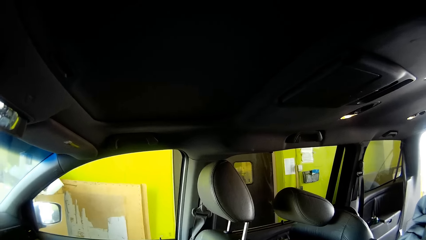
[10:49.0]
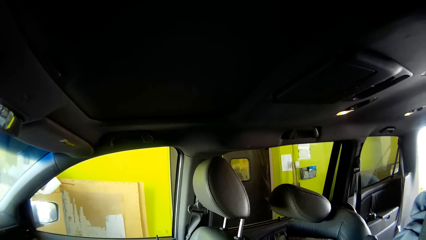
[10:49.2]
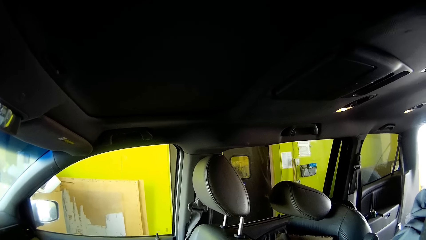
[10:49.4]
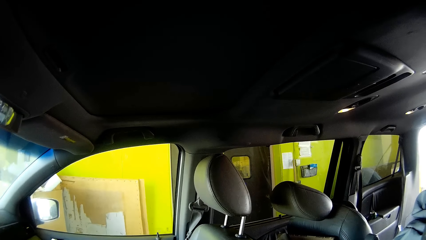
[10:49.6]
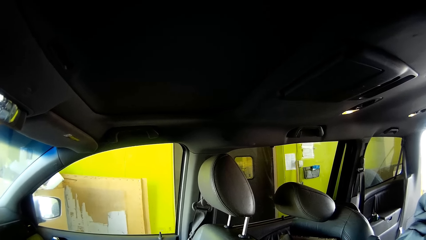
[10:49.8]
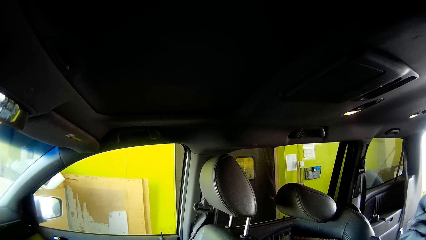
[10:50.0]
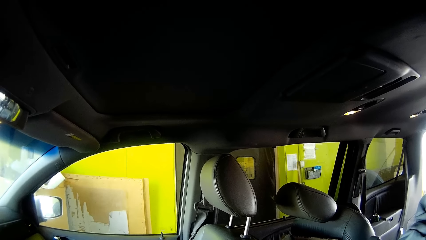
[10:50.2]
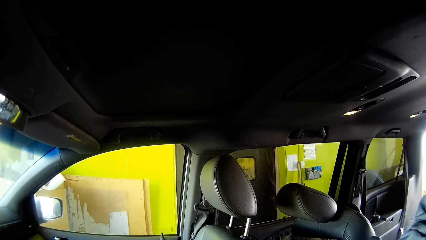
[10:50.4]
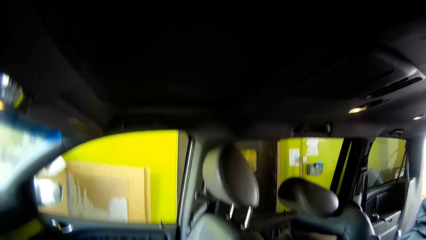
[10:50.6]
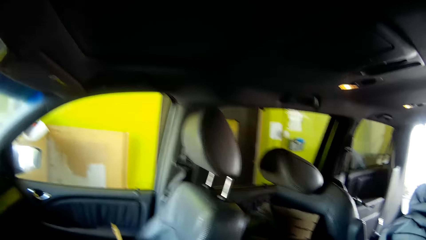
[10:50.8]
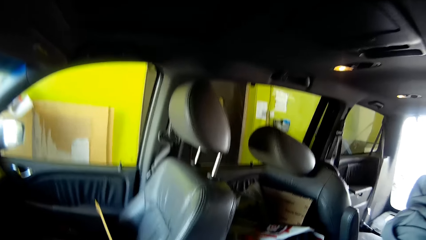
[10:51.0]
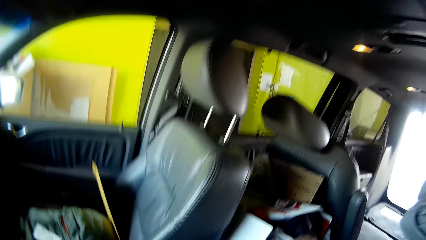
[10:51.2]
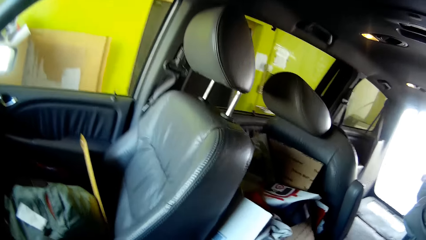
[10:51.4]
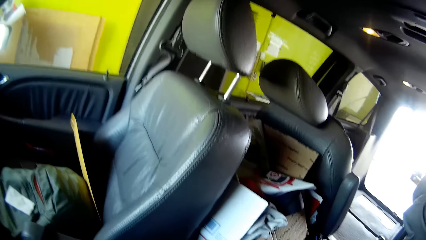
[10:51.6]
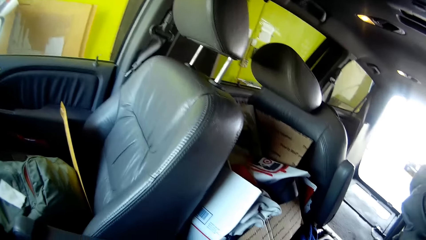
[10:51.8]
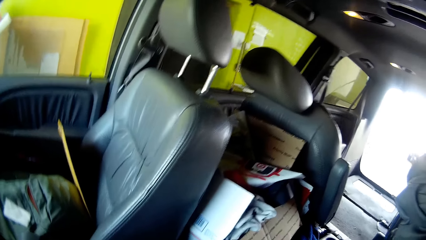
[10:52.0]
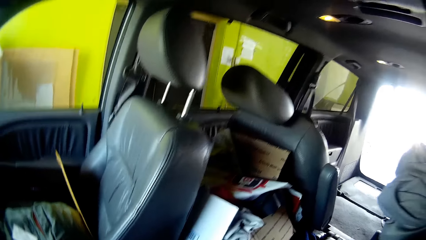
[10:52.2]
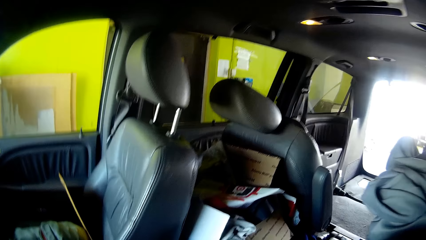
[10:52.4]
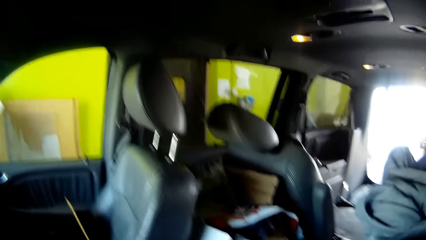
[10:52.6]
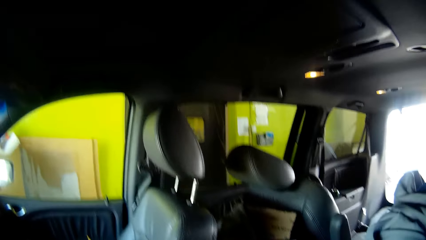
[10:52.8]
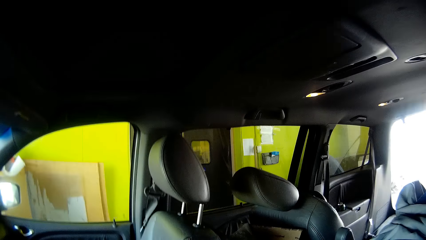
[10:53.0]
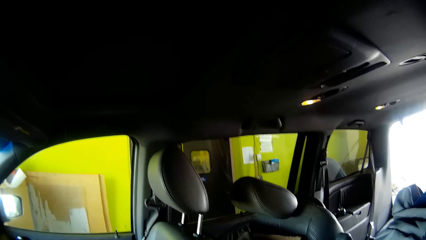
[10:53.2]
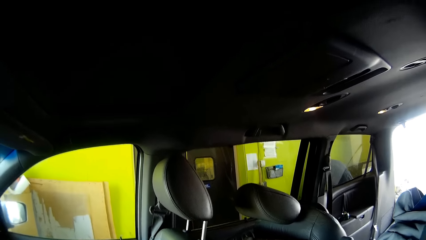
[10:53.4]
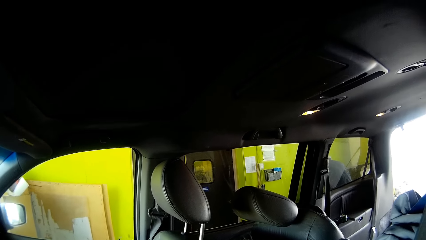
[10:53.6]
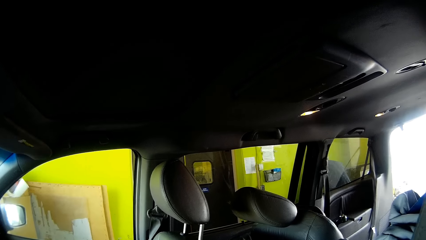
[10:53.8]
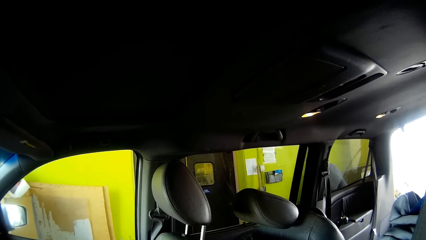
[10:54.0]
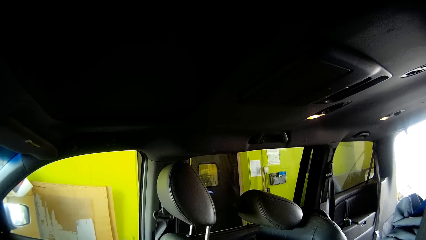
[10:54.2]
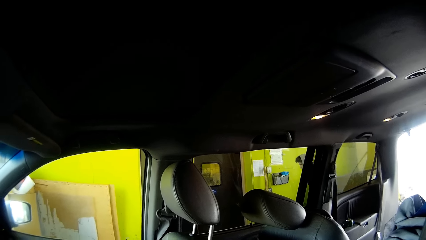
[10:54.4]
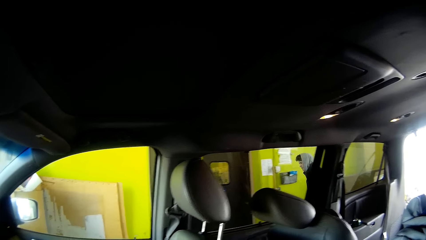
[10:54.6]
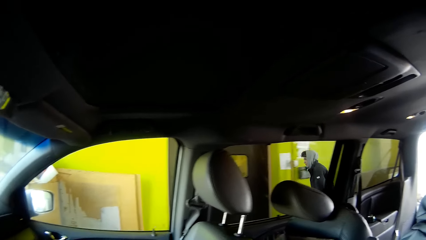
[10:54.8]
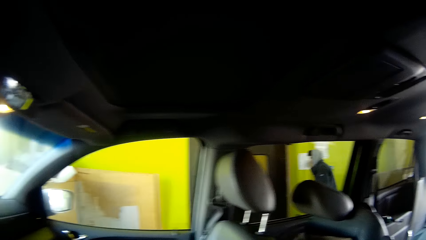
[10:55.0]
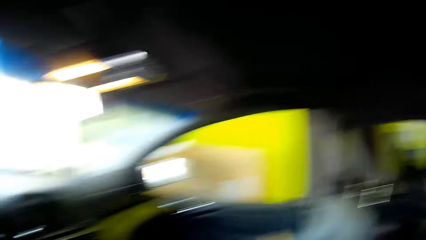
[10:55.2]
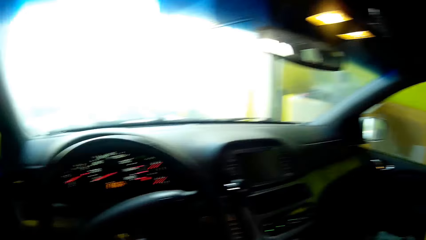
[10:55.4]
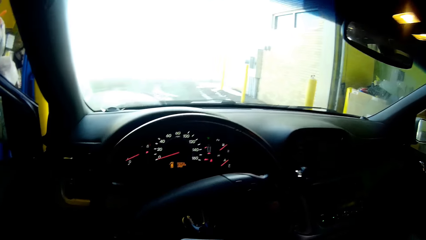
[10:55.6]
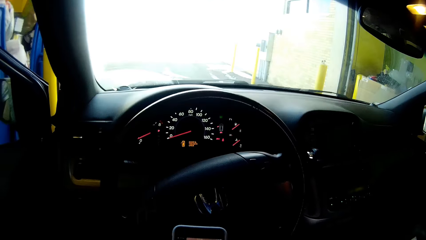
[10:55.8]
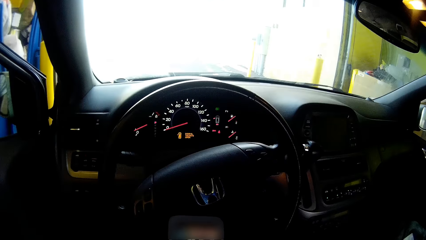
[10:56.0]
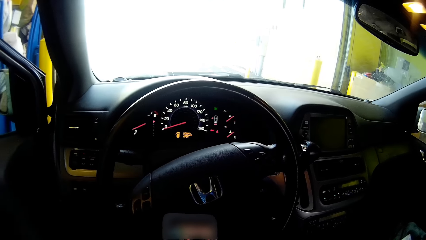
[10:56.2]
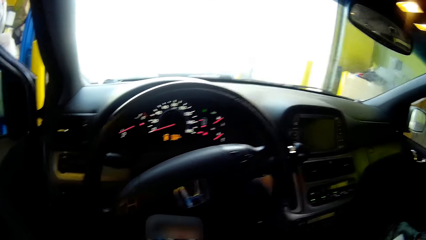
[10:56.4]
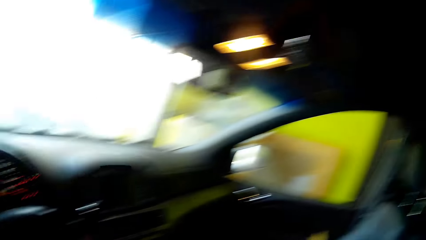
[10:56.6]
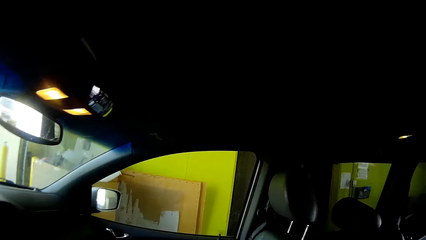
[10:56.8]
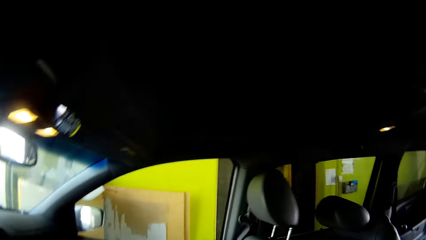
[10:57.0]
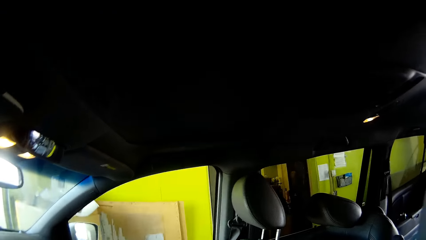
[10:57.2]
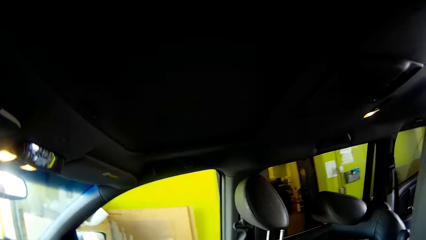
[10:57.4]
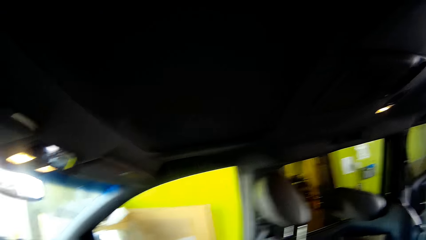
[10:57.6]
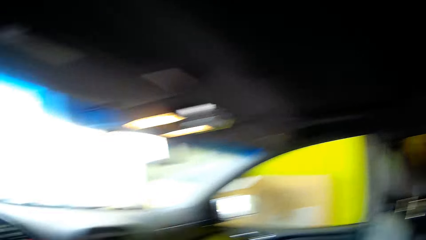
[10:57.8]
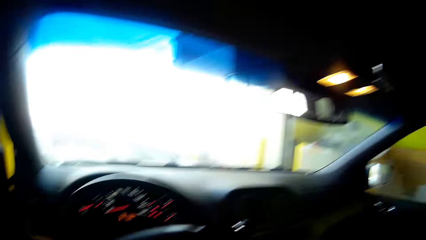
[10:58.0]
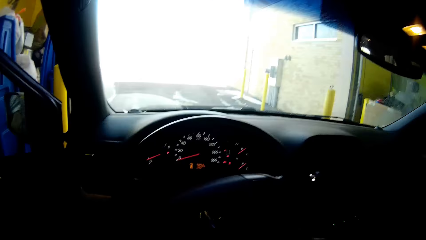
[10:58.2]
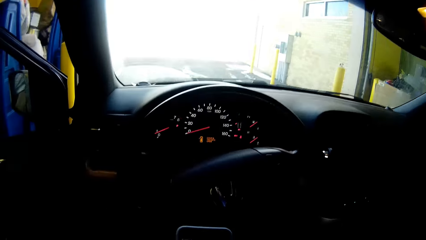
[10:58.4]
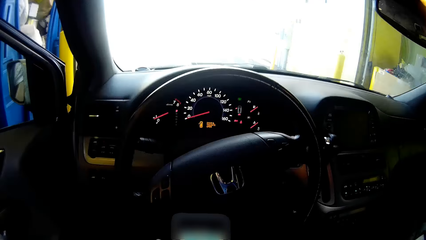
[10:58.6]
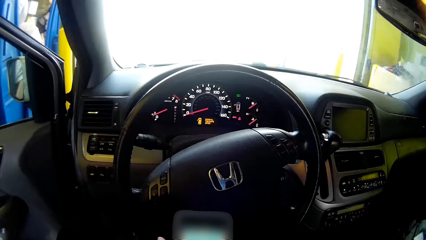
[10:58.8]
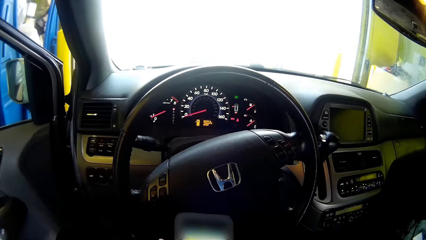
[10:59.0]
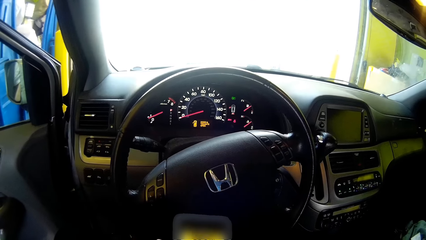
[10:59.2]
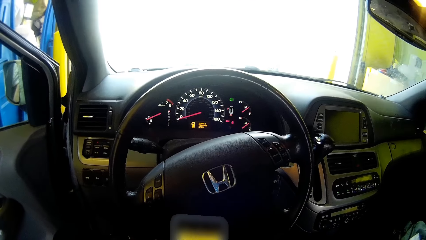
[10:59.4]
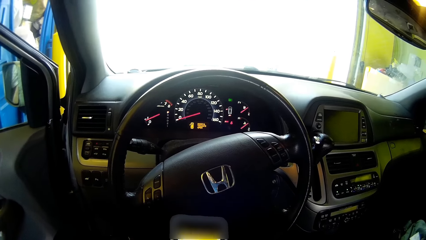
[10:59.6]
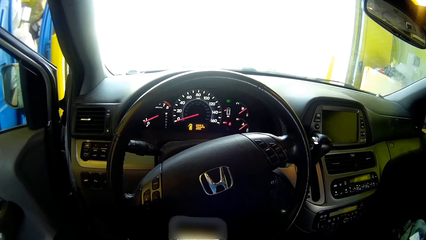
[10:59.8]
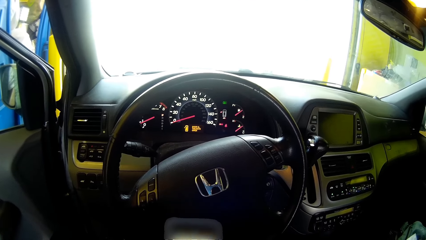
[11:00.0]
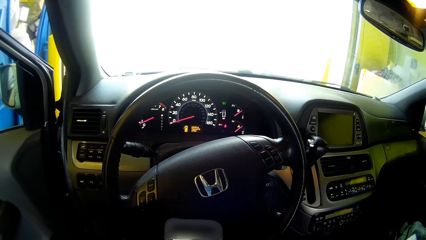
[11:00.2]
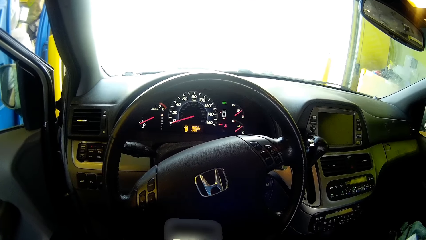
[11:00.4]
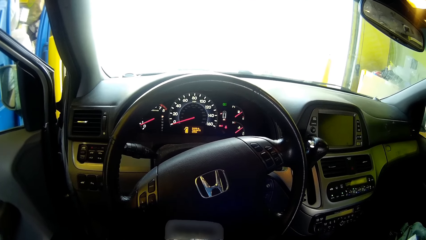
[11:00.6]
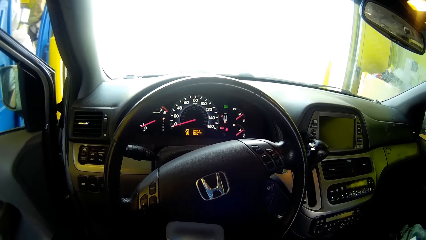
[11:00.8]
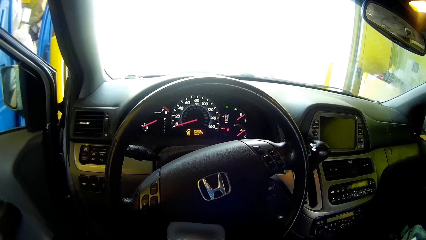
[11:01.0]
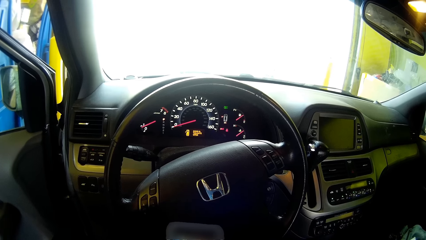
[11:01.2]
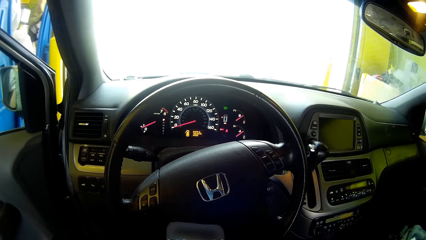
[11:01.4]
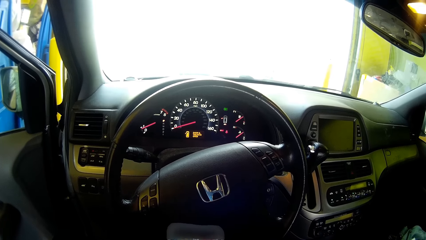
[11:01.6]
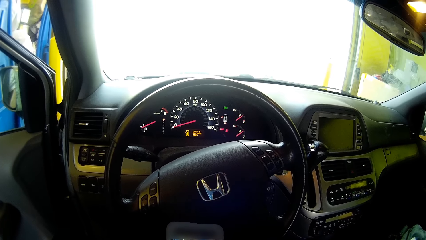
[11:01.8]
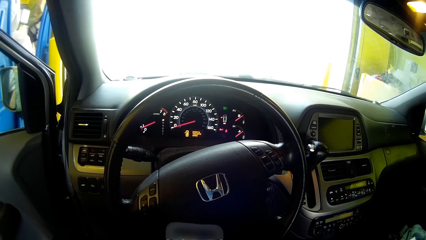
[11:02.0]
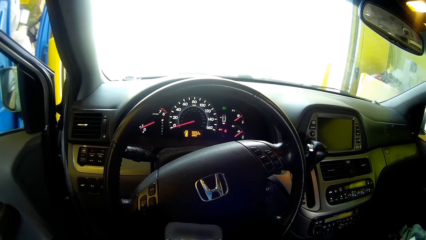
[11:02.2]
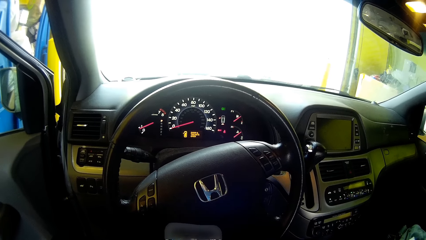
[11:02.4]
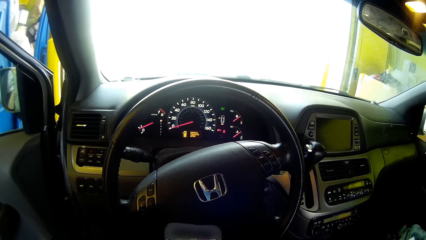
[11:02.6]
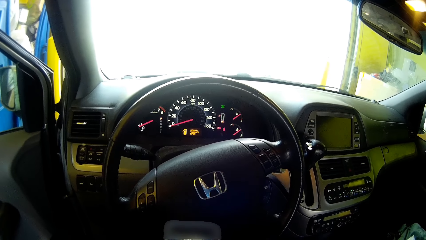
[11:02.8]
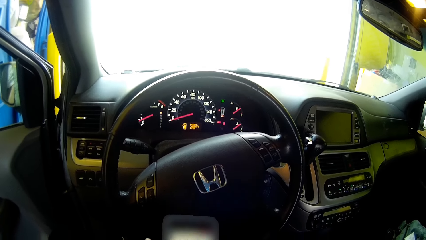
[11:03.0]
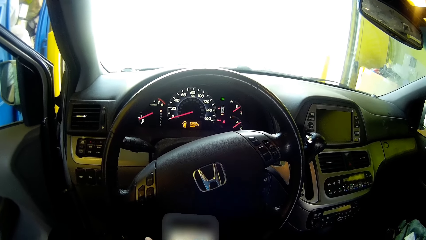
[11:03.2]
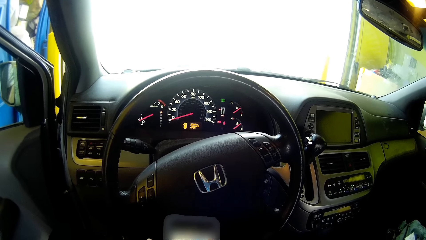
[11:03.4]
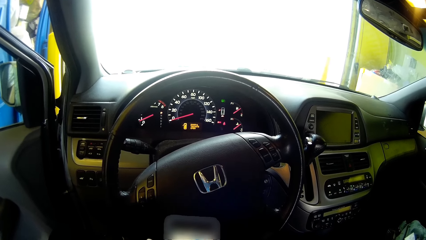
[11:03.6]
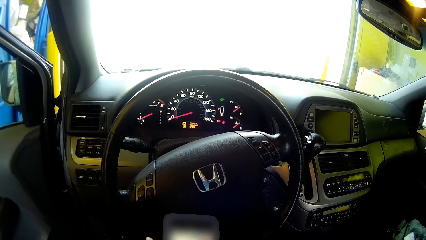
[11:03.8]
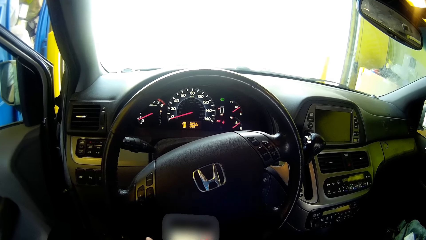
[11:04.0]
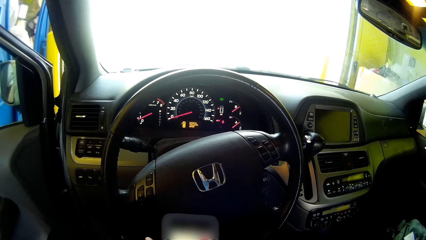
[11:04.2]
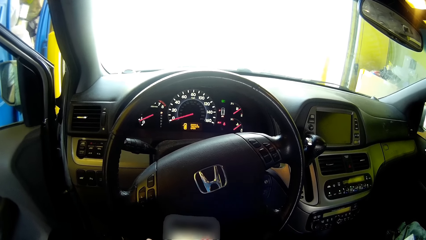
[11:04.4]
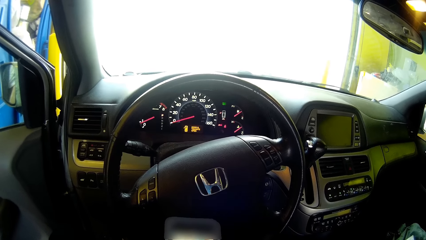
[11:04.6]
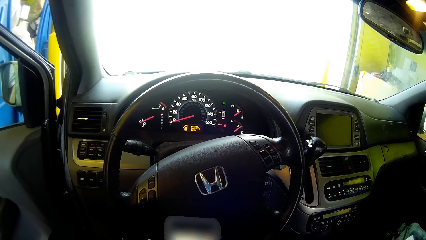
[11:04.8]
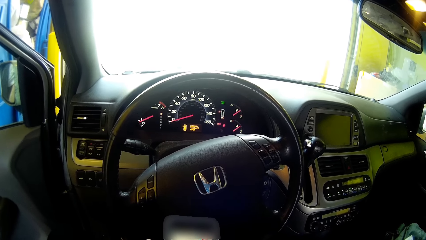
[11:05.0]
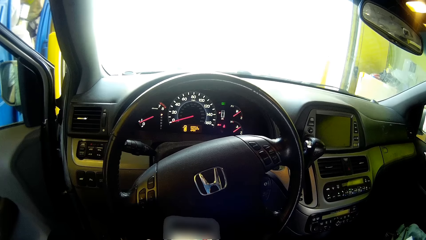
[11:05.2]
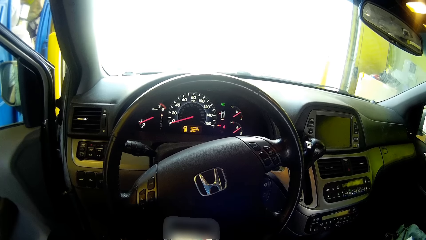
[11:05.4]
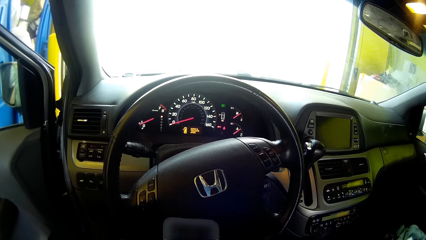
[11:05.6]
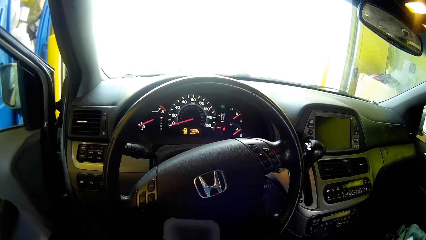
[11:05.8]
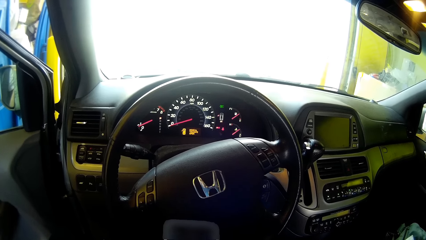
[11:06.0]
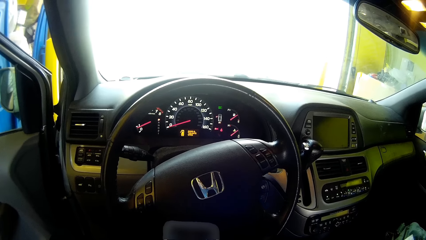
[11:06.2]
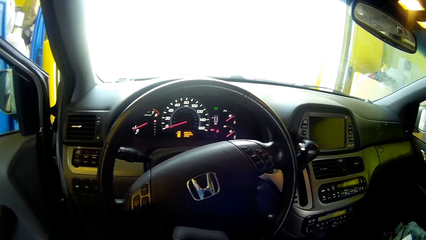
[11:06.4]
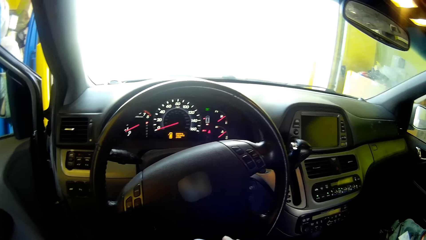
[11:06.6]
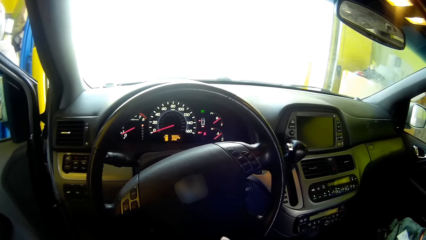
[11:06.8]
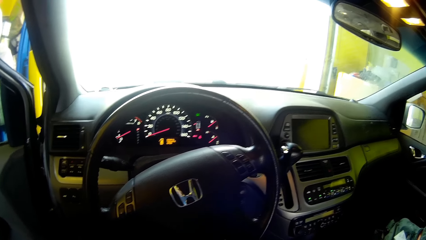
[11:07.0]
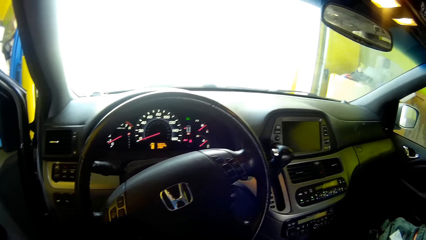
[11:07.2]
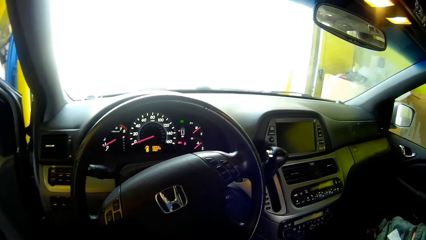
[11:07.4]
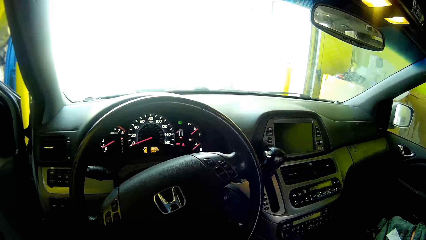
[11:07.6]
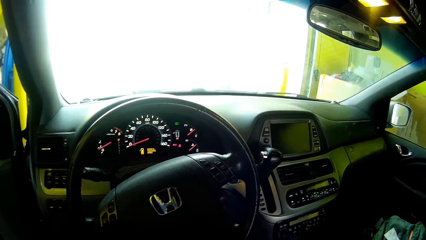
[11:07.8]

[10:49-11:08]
The camera wearer scrolls the phone.
